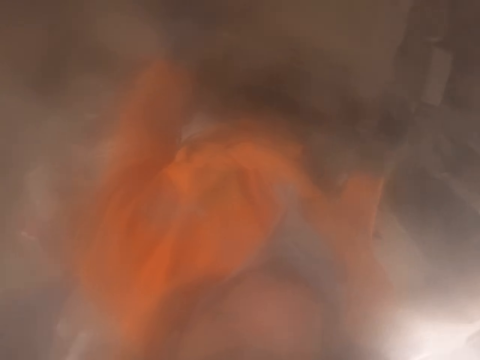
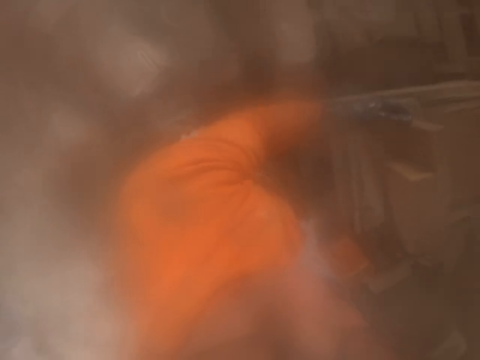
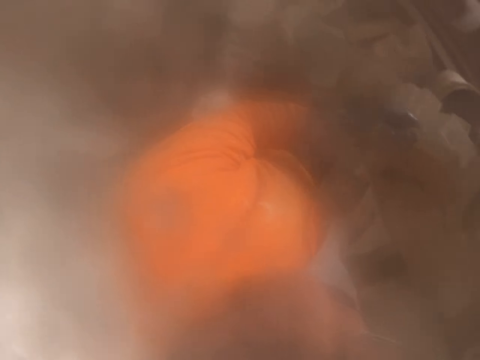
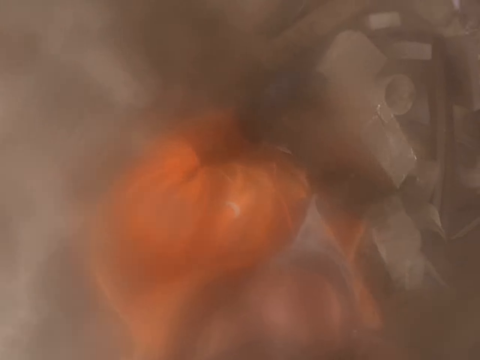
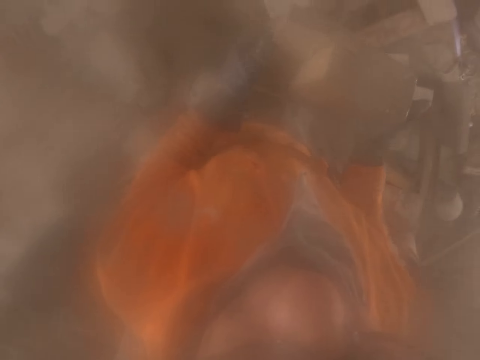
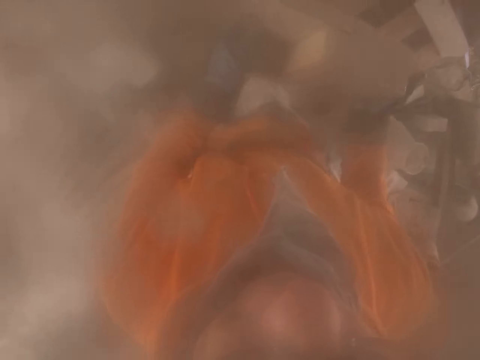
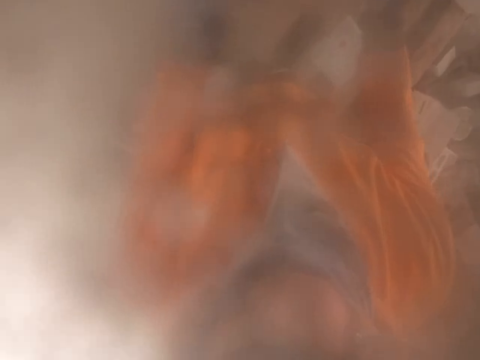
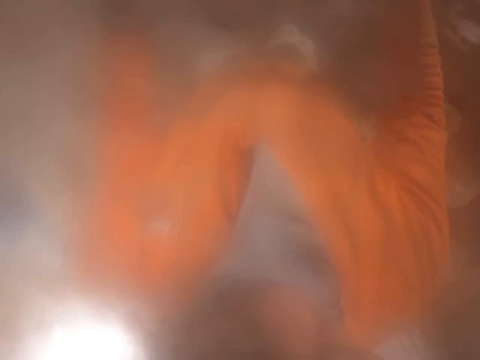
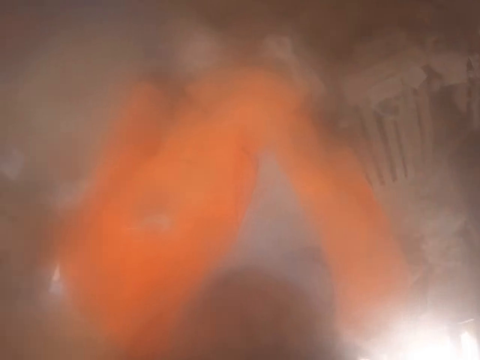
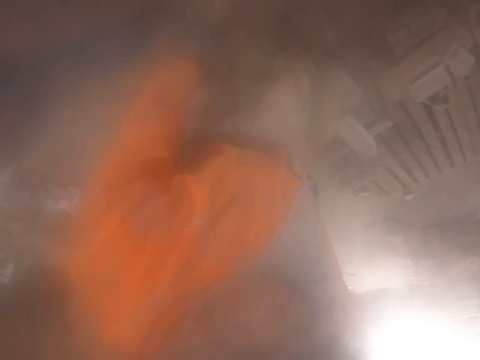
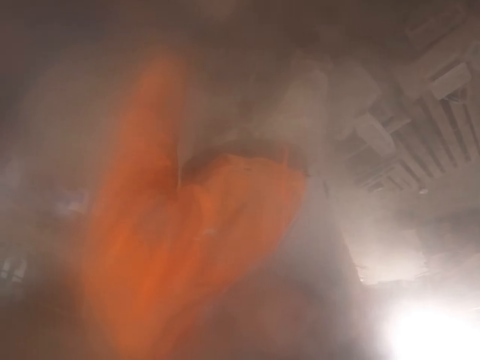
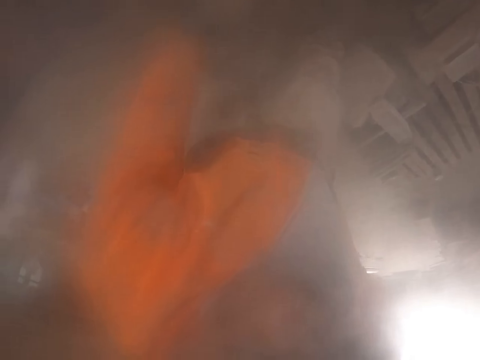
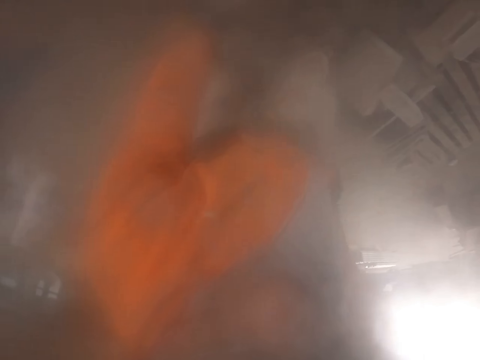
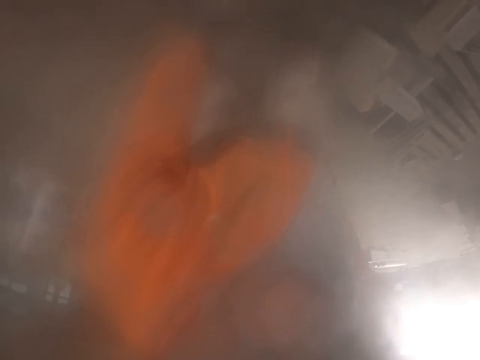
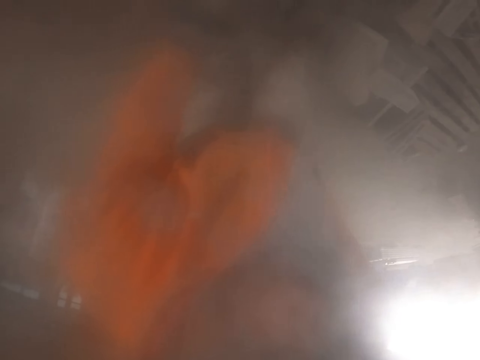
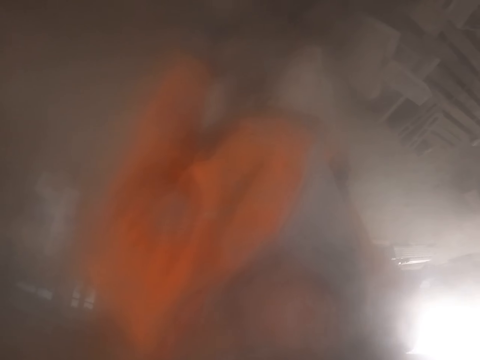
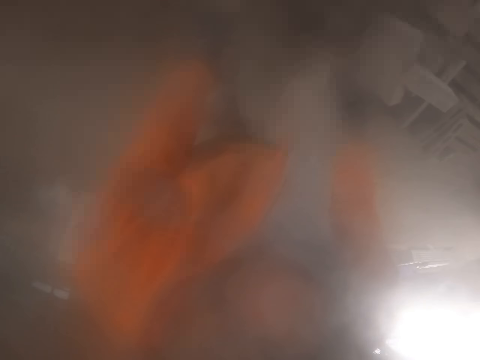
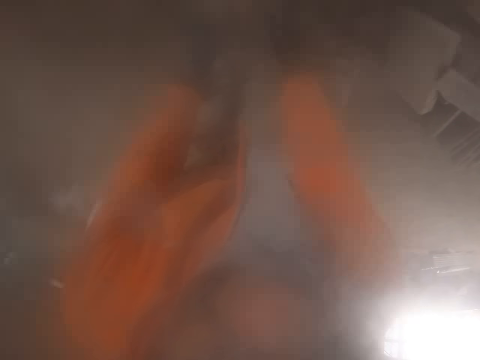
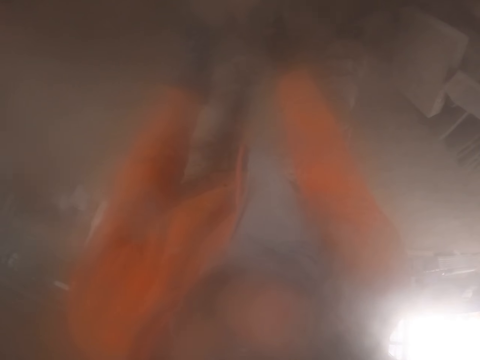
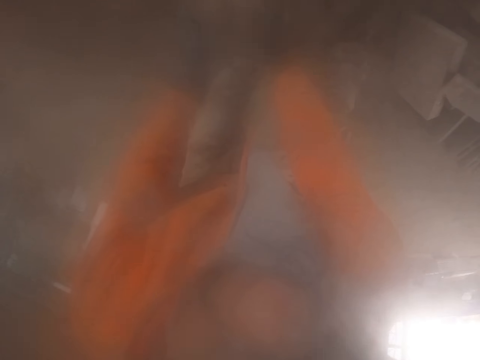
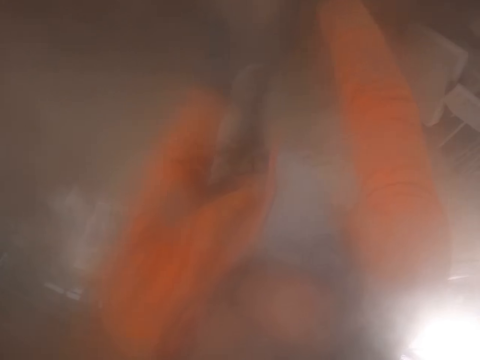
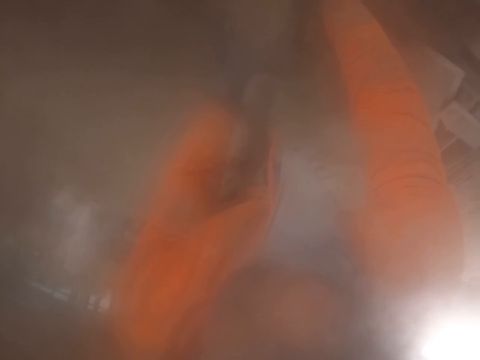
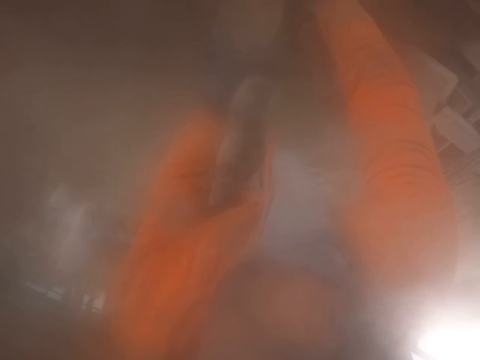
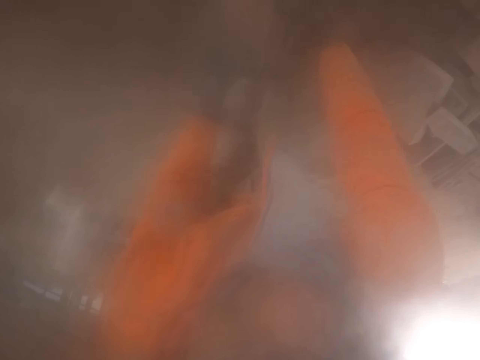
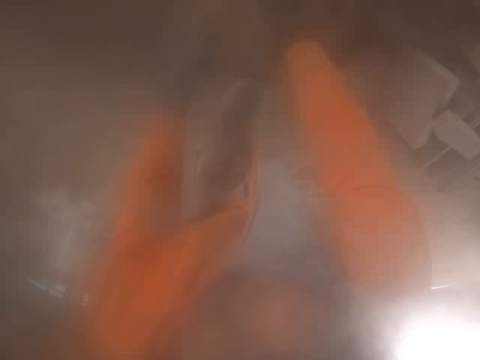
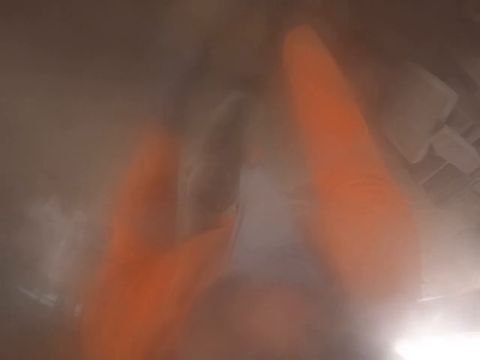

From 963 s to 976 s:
The camera wearer carries the brick. He puts the brick on top of other bricks. He touches his pockets and removes a highlighter from his pockets. He writes on the brick and arranges the brick.

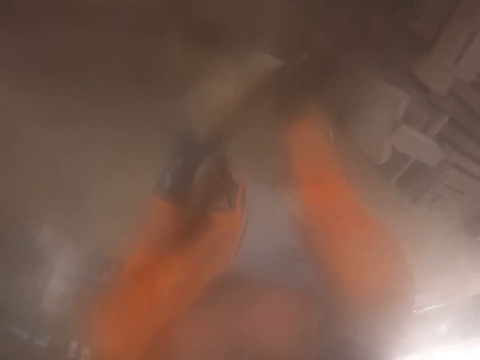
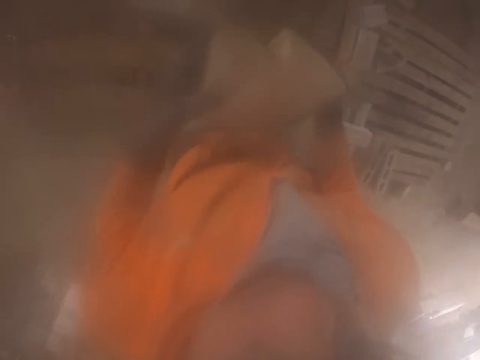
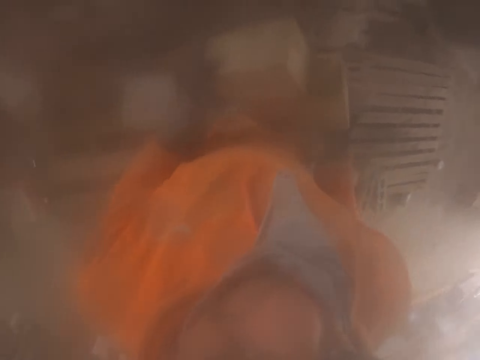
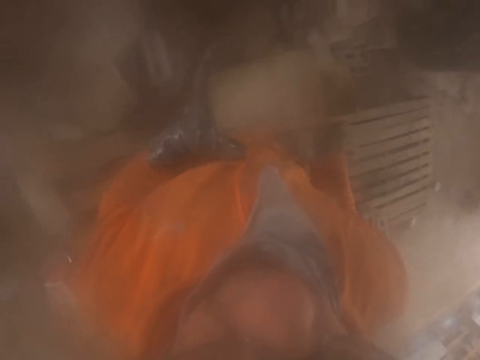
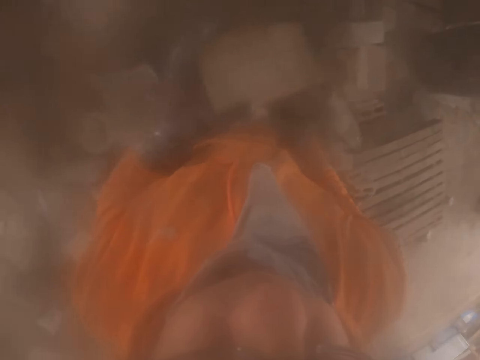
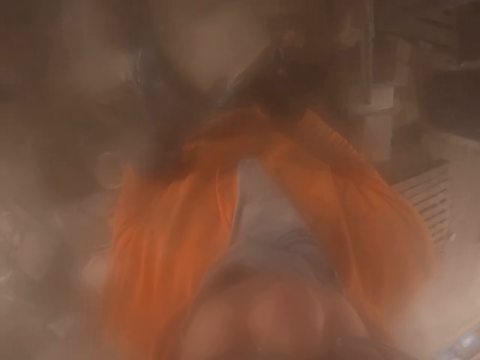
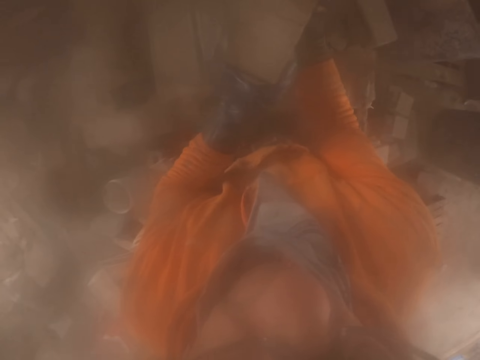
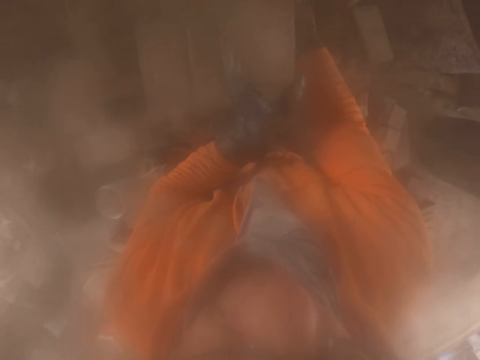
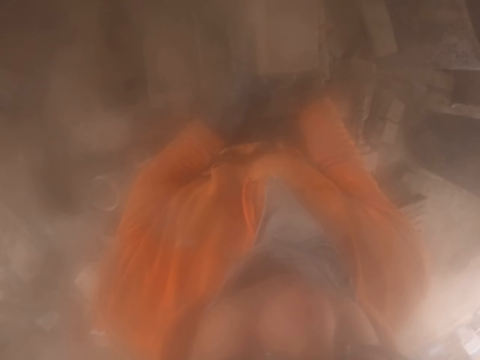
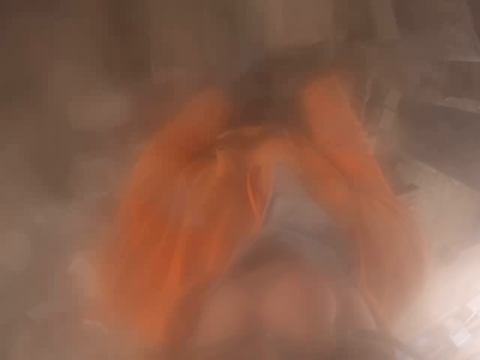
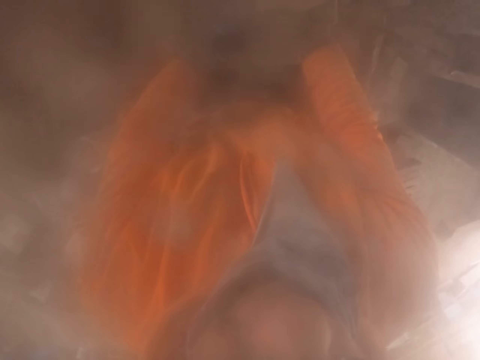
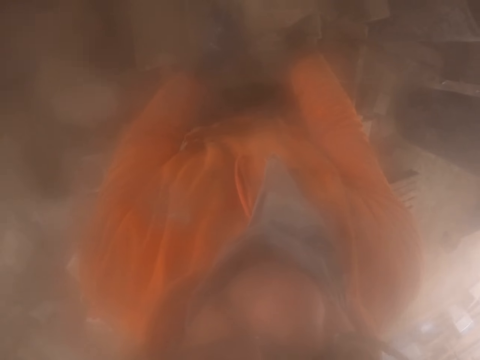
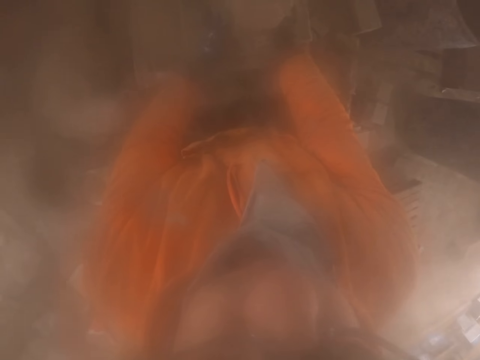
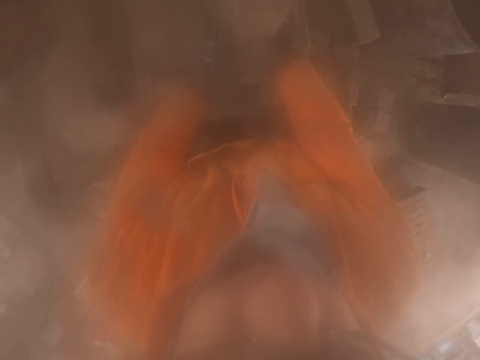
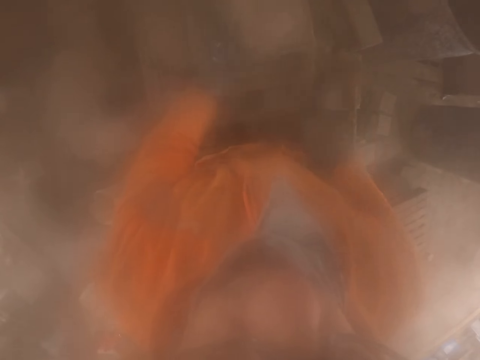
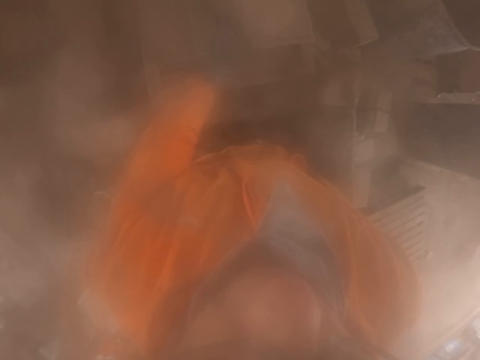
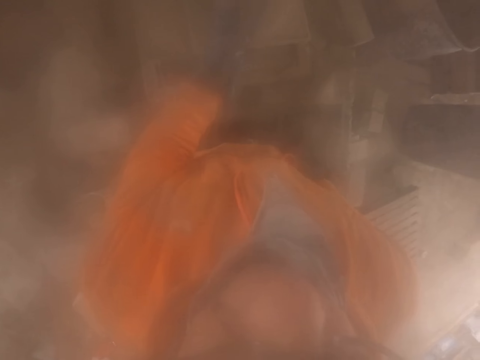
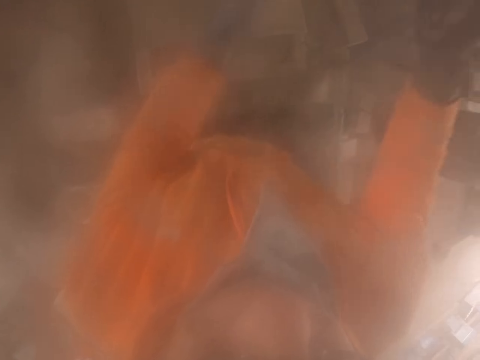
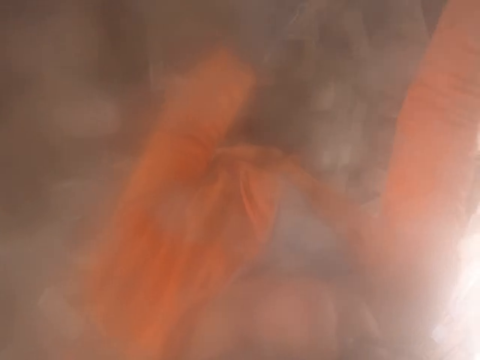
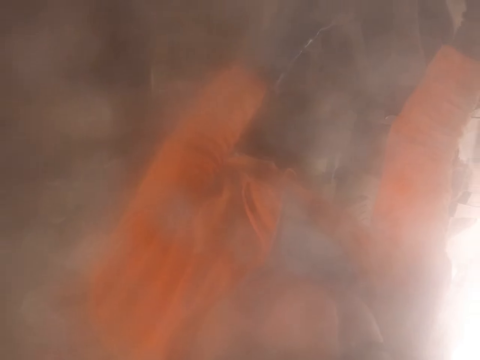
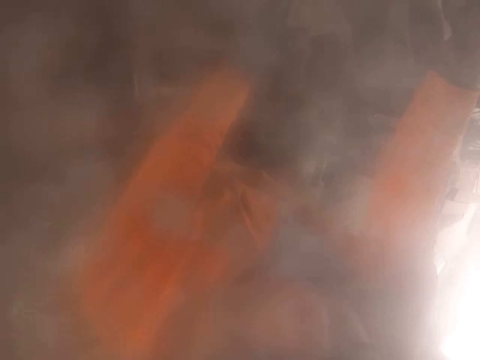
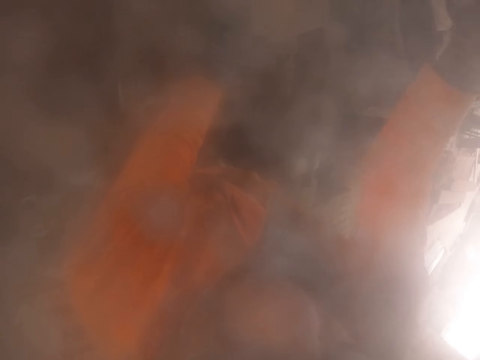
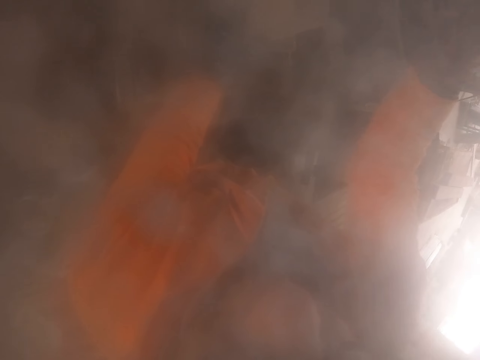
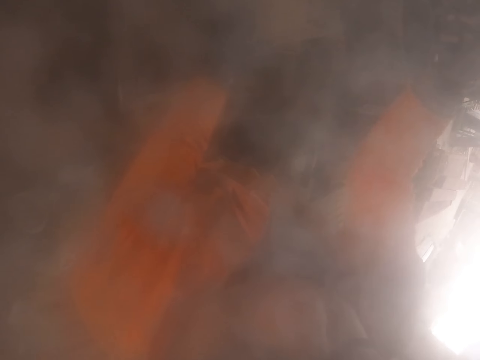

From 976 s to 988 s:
The camera wearer carries the brick. They put the brick in the brick making machine. They cut the brick with the brick cutting machine.

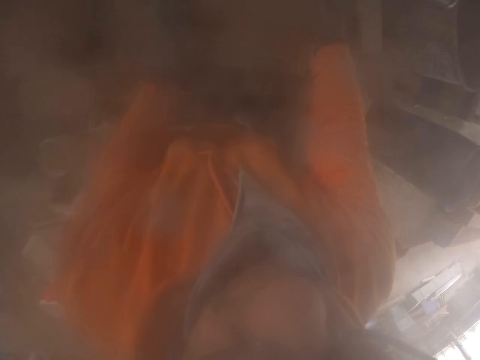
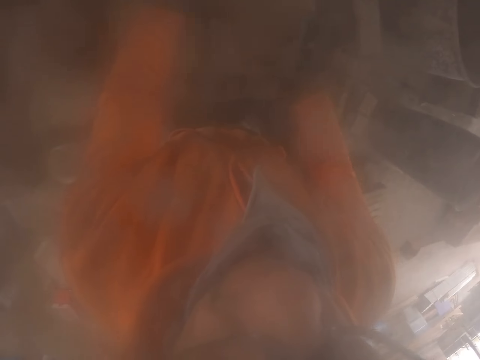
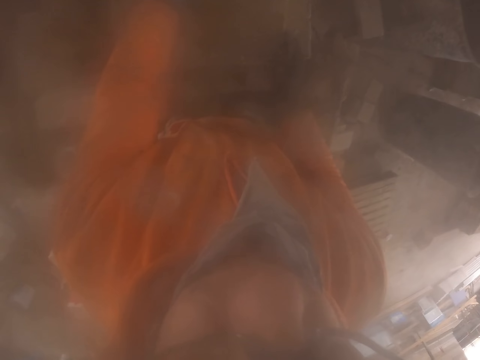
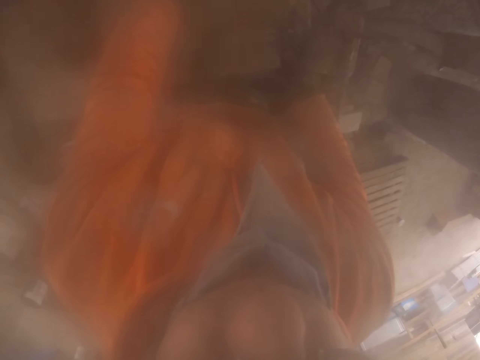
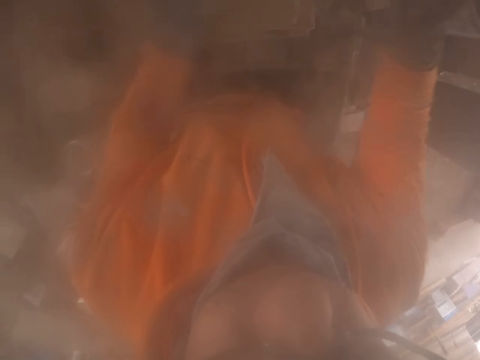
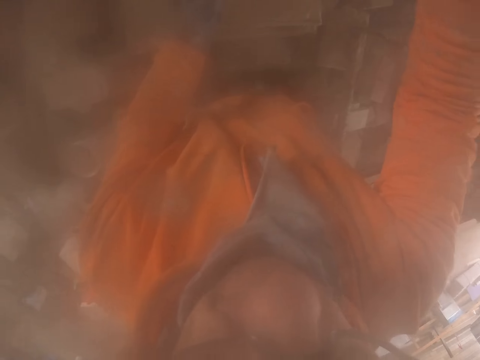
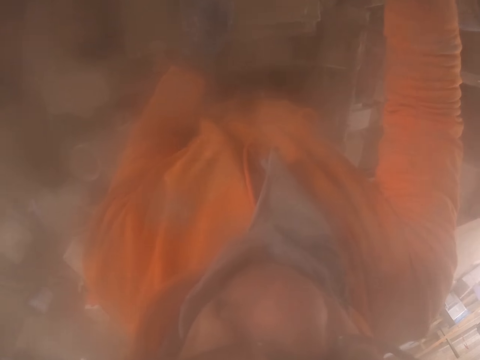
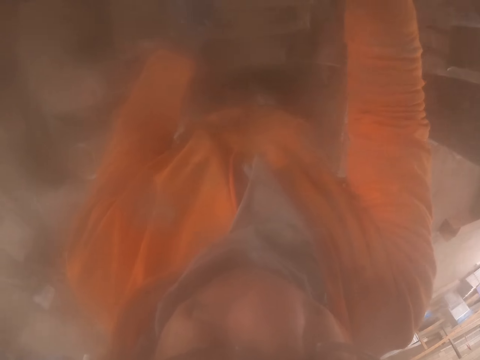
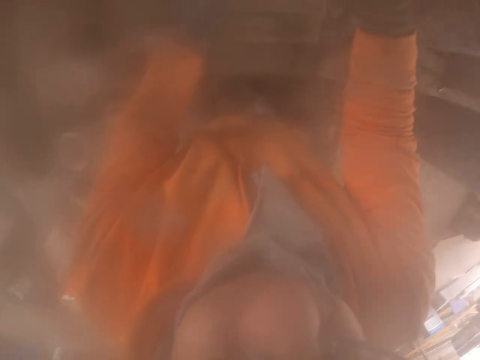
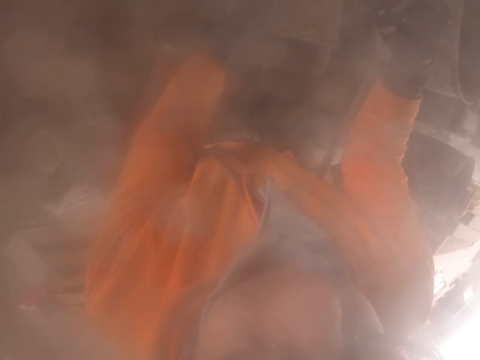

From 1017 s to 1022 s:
The camera wearer moves the brick. They overturn the brick in the cutting machine. They cut the brick with the brick cutting machine.
